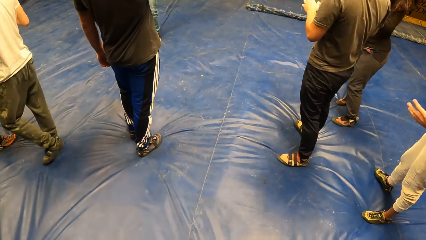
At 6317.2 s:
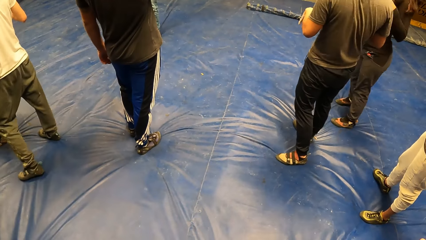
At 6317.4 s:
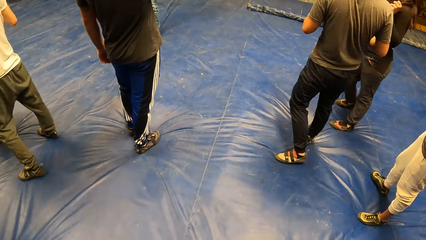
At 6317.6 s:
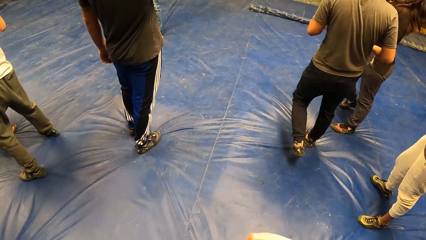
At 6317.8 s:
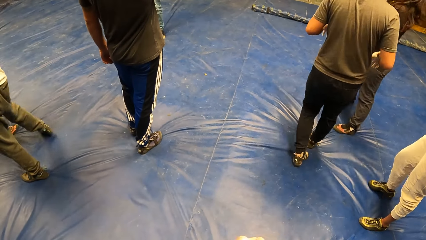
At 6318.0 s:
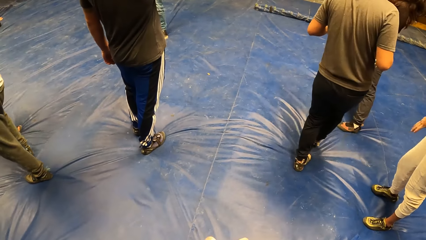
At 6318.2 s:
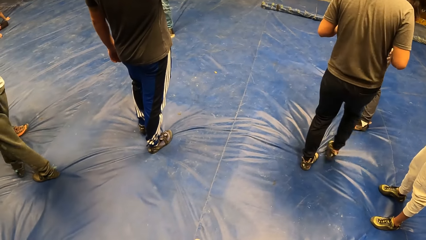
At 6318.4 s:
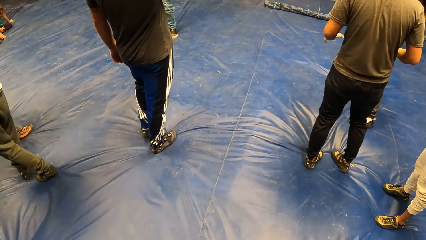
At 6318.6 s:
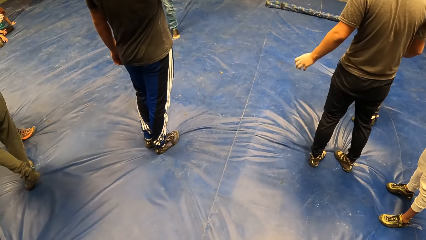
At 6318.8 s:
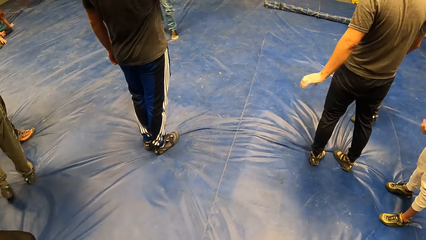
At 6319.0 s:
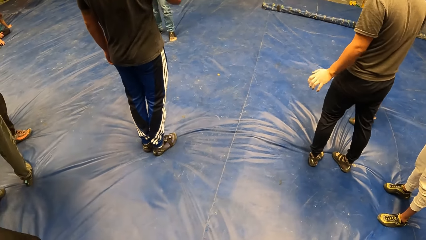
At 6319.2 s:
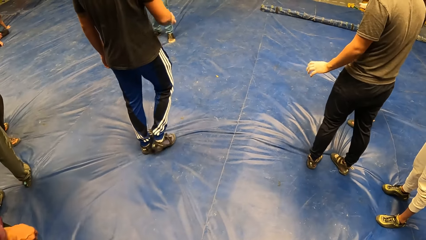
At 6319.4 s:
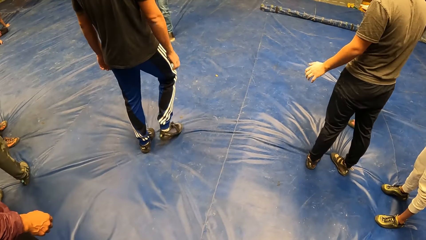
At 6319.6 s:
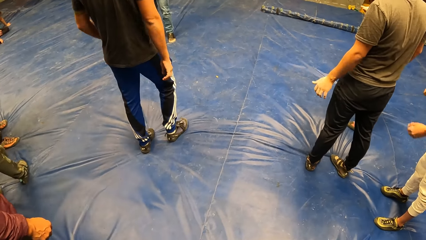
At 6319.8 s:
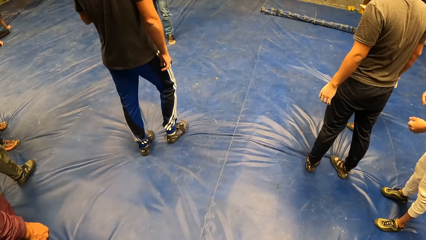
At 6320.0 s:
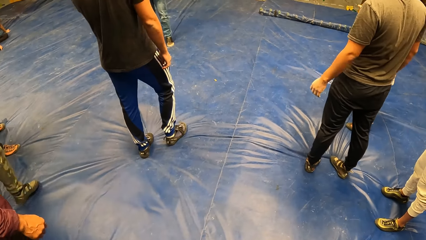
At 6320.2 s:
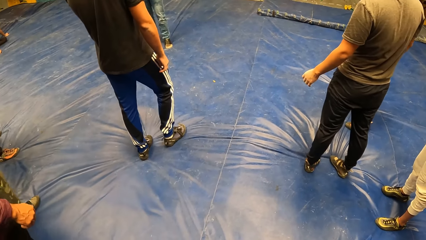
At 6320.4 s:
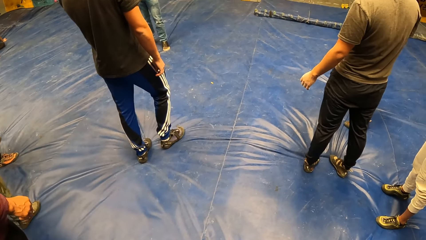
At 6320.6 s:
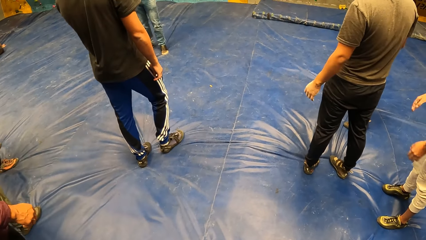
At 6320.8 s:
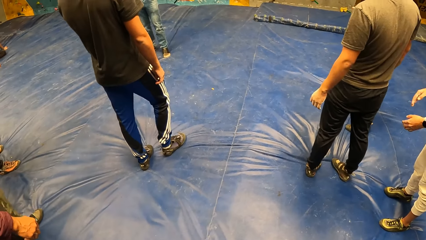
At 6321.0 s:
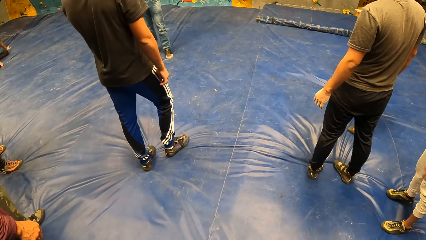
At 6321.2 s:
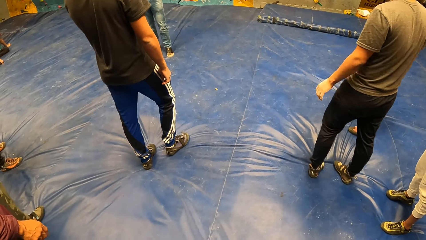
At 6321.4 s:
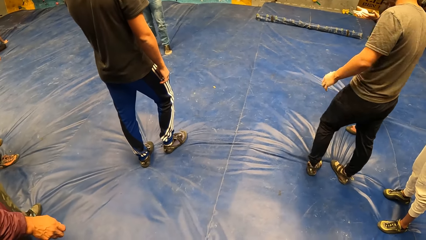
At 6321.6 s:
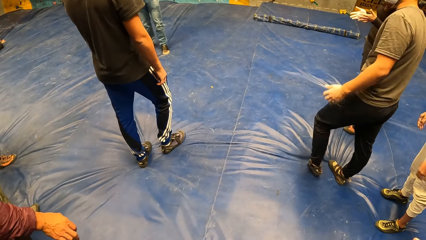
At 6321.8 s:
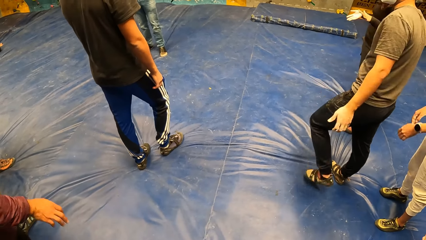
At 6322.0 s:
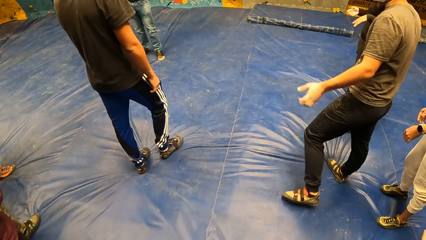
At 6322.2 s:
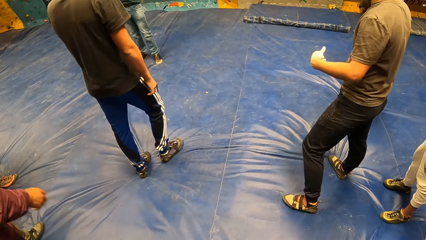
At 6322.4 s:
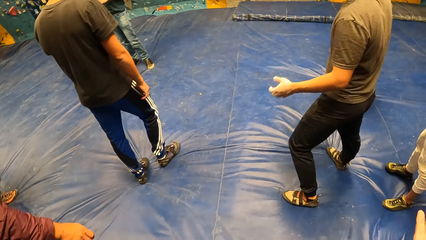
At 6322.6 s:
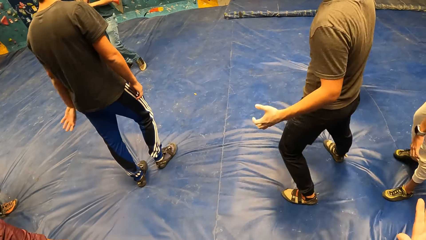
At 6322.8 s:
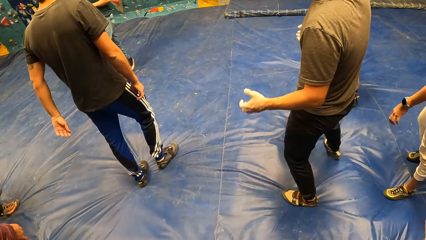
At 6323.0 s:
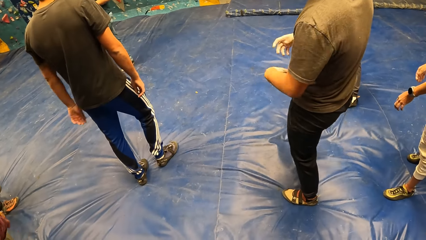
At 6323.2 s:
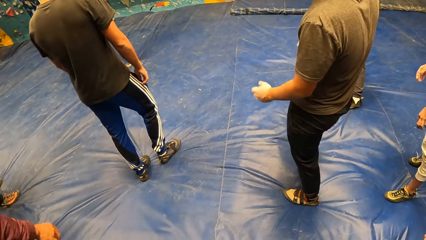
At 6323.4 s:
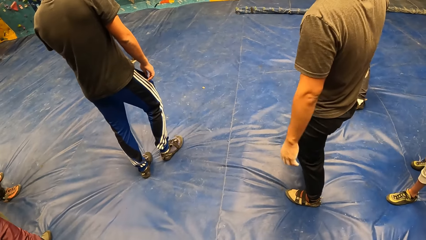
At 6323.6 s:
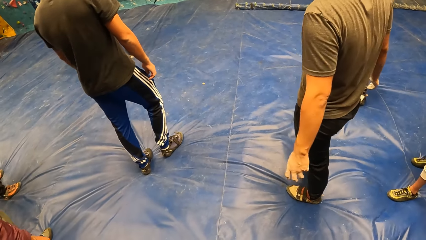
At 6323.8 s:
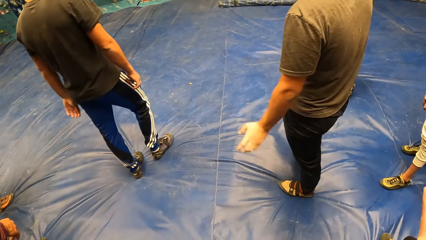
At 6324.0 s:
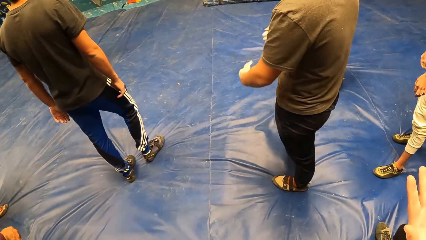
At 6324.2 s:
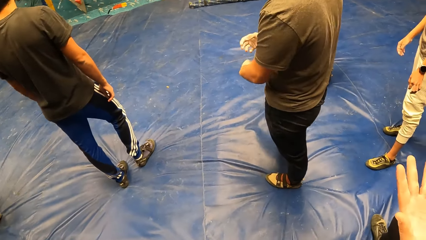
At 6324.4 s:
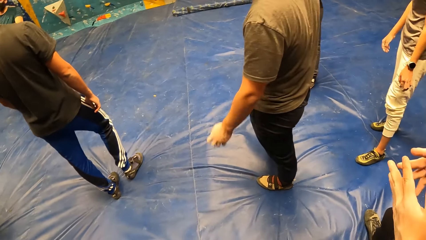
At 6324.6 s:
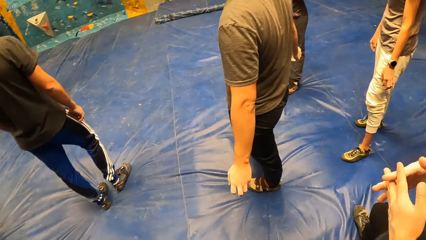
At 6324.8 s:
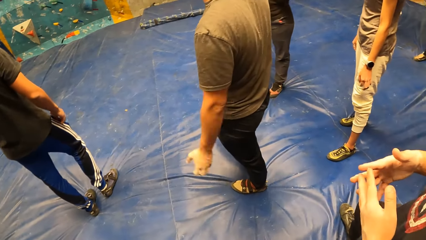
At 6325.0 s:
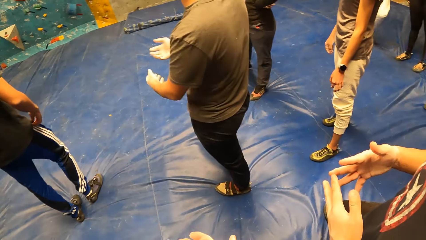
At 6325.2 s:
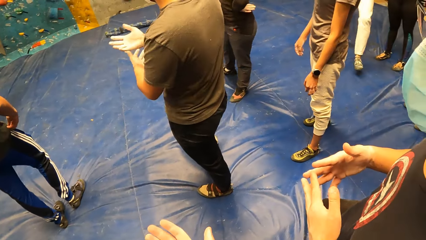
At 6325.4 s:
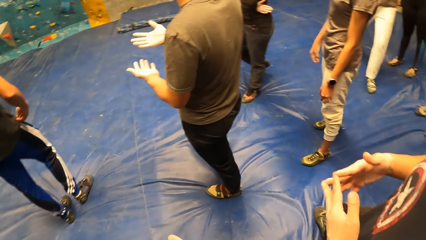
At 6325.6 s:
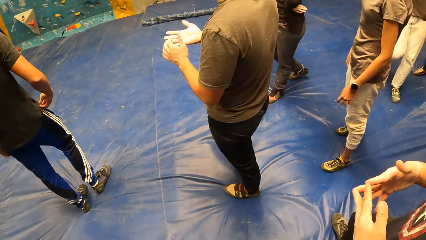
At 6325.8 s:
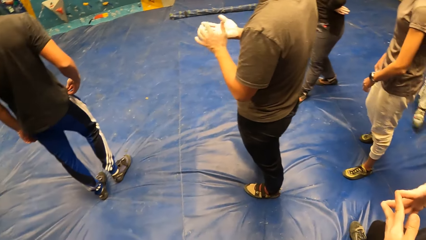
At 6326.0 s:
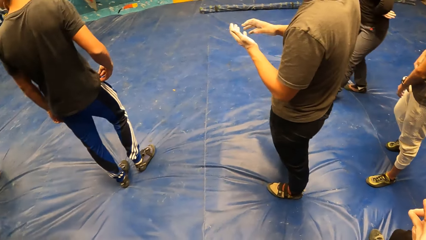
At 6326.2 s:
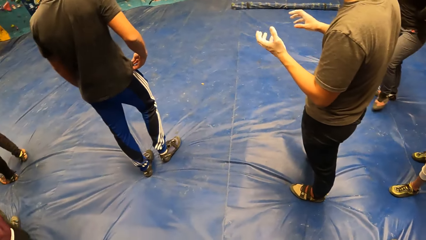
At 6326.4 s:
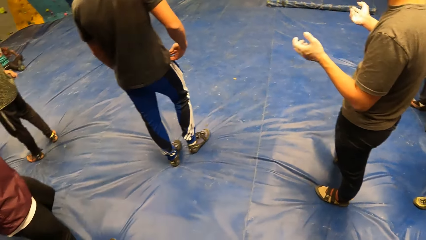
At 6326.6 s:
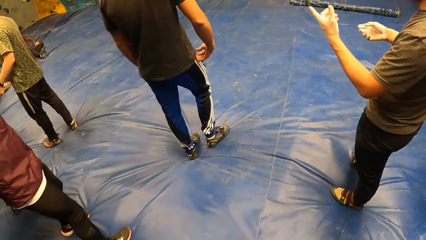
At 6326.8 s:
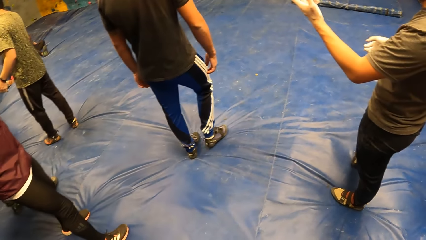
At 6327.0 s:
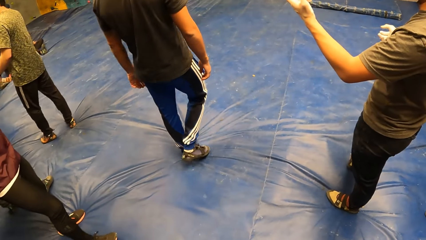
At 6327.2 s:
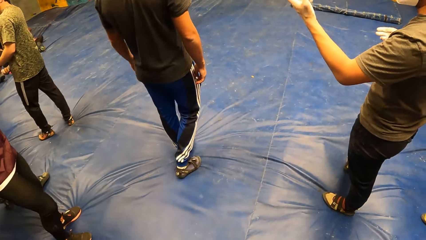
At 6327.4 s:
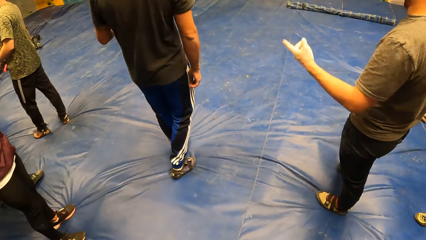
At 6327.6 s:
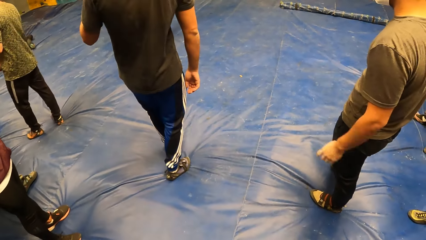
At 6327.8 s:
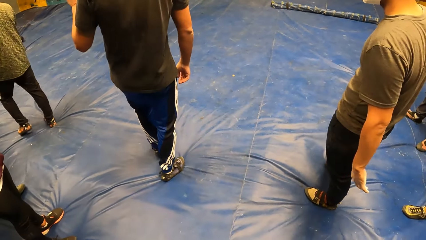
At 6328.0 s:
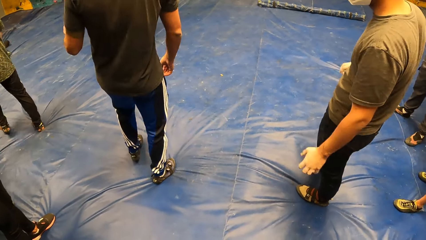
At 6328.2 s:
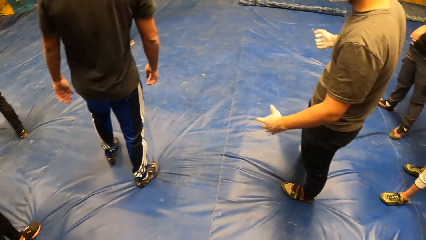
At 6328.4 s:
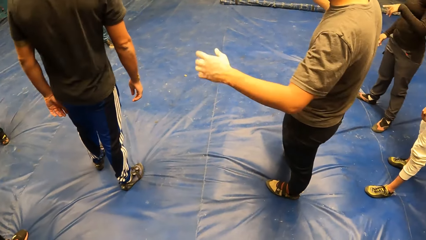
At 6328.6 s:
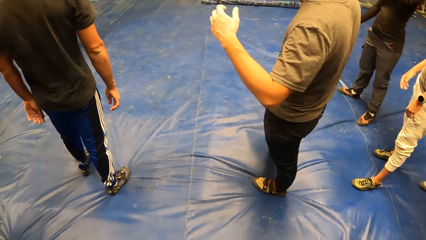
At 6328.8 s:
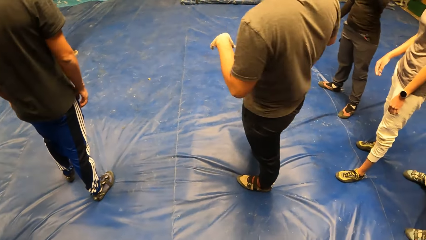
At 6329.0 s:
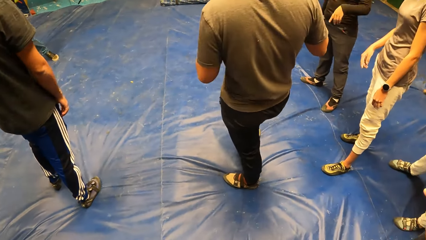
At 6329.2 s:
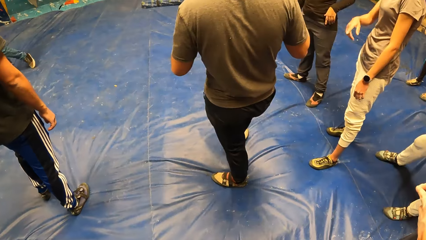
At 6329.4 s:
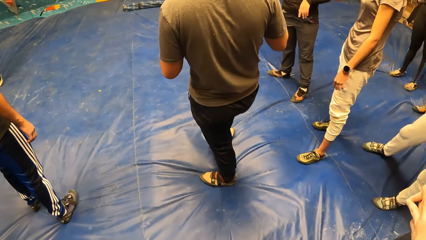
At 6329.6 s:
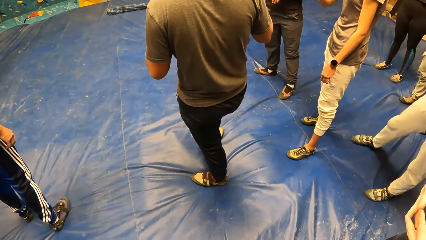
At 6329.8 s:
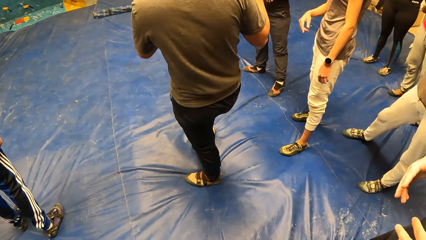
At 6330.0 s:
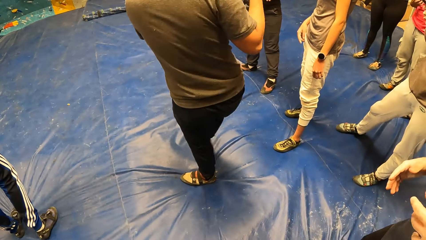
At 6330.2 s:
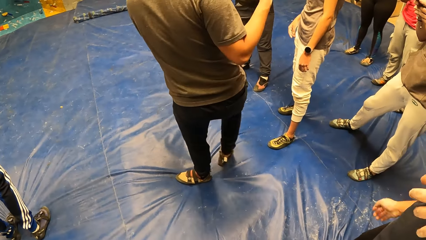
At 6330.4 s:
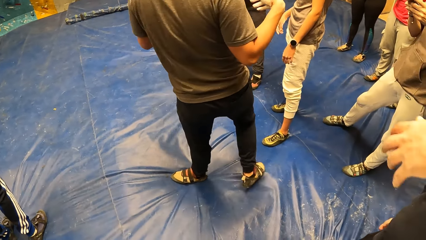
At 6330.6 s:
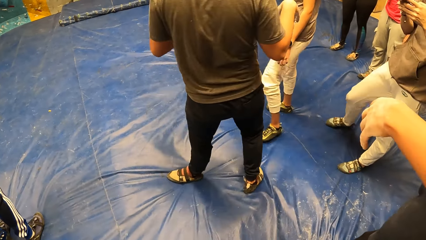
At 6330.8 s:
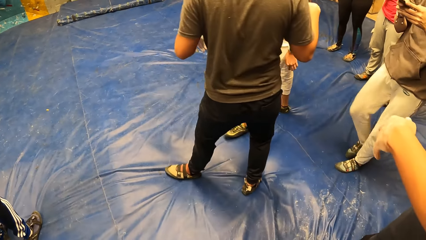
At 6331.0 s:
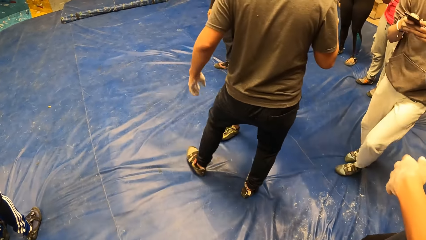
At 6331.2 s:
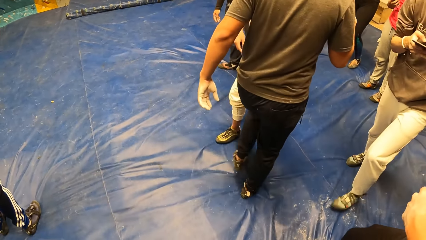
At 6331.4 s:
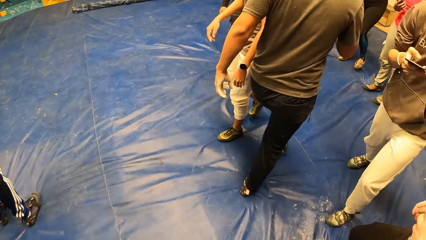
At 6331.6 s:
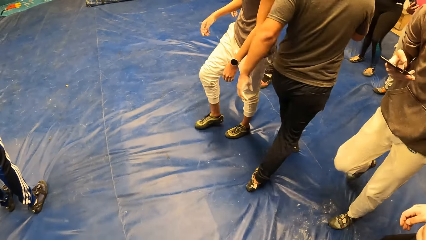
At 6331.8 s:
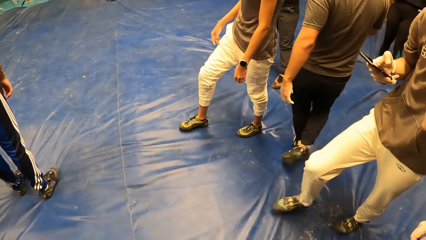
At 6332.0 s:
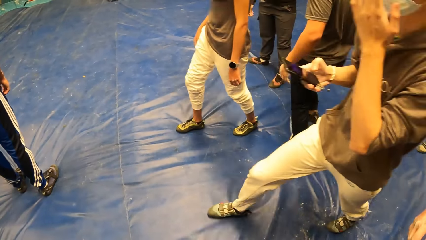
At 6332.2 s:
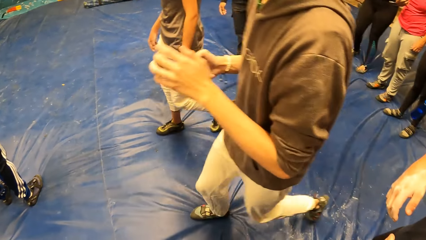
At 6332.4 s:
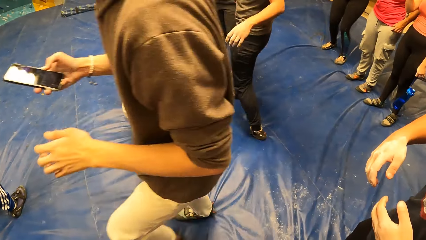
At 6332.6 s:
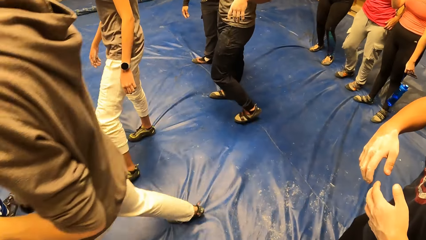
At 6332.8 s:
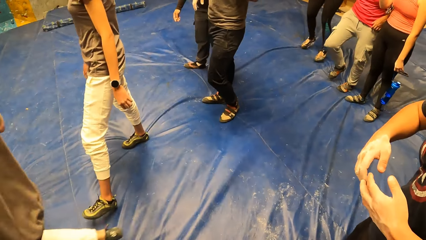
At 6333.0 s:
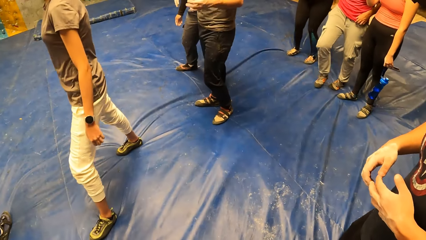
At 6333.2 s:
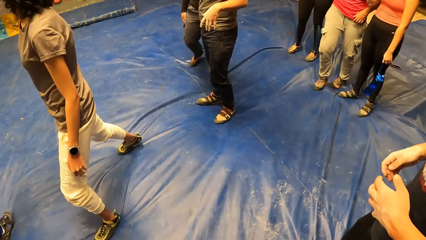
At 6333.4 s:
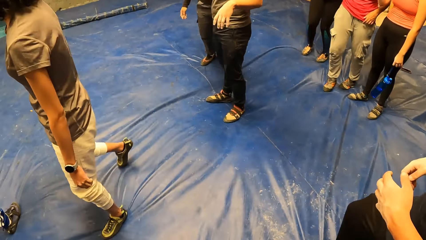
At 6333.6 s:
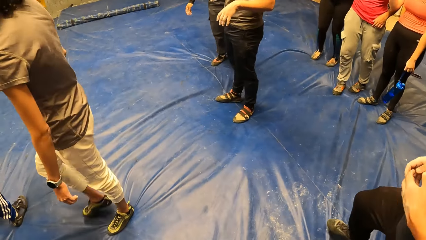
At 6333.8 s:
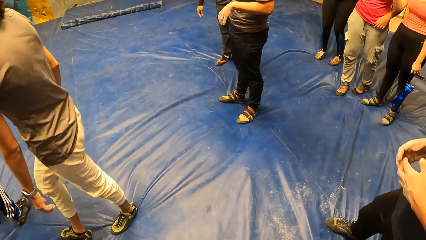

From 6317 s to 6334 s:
A man walks on the floor.
